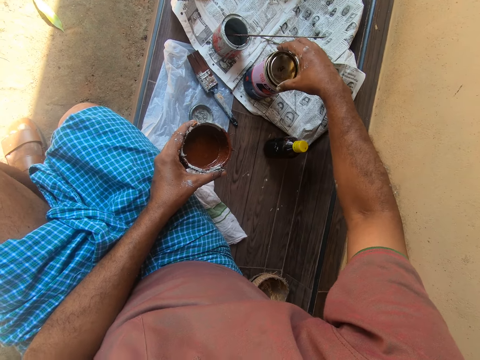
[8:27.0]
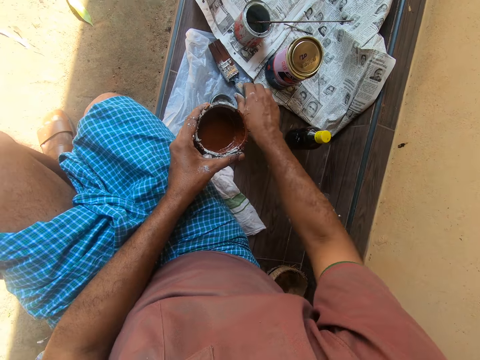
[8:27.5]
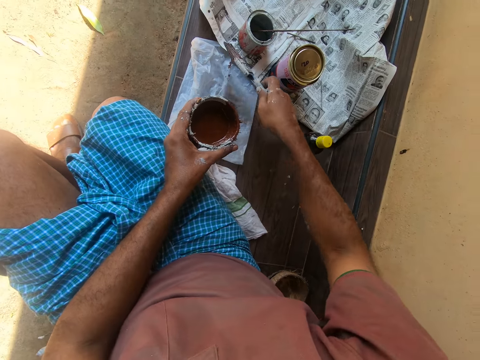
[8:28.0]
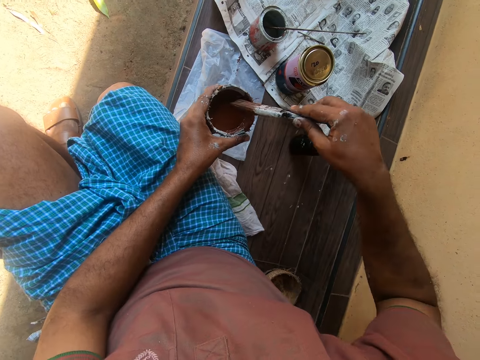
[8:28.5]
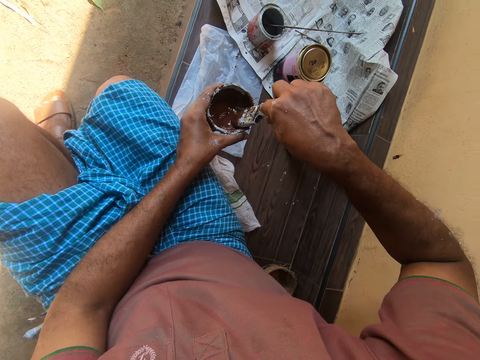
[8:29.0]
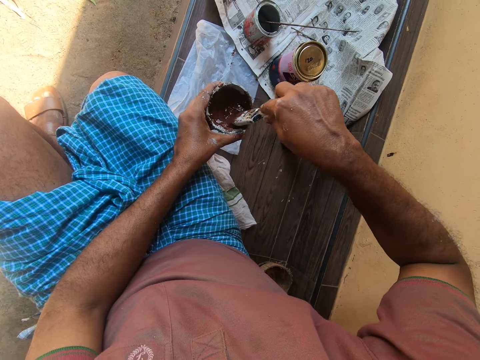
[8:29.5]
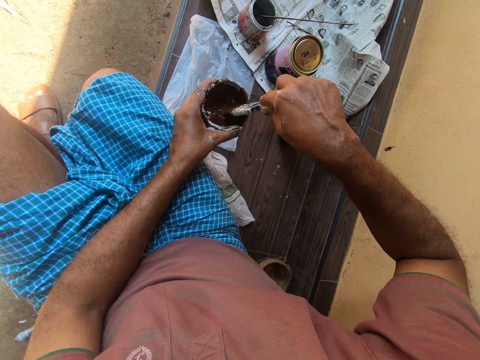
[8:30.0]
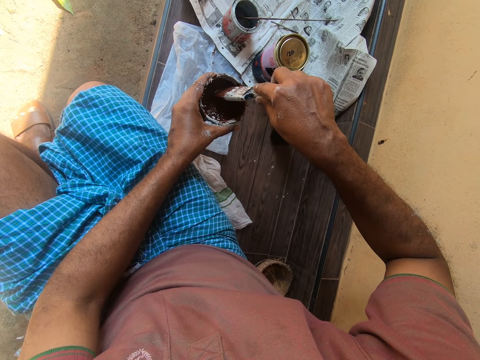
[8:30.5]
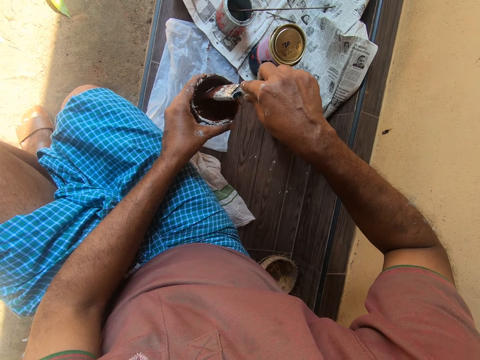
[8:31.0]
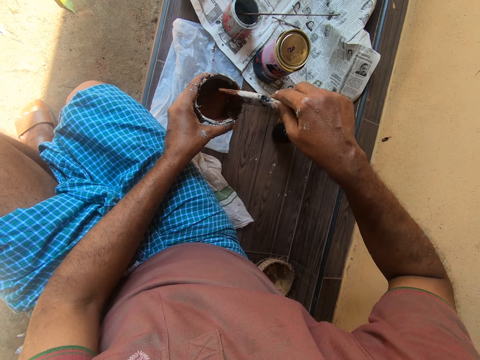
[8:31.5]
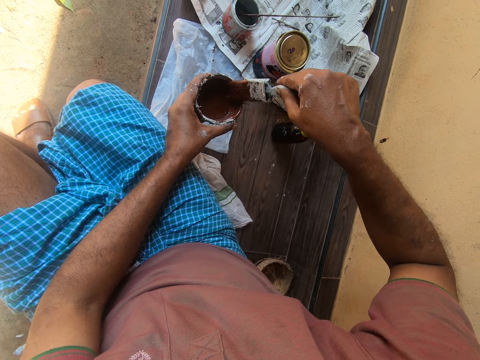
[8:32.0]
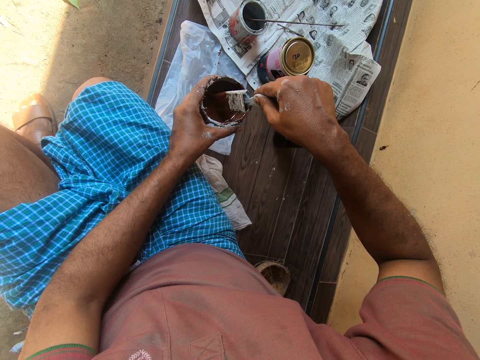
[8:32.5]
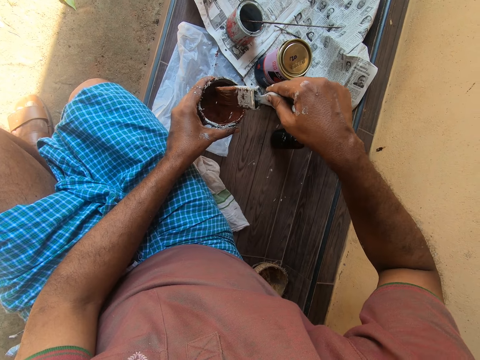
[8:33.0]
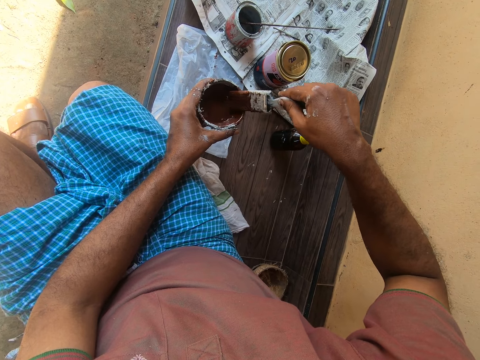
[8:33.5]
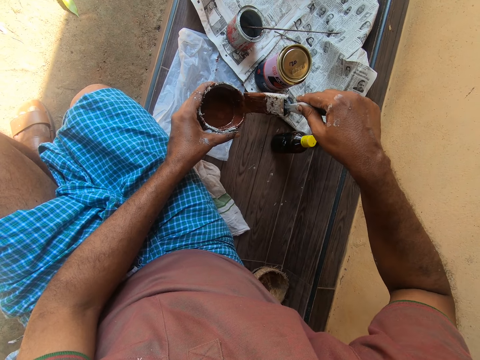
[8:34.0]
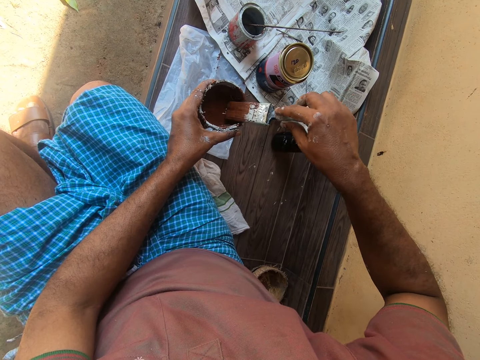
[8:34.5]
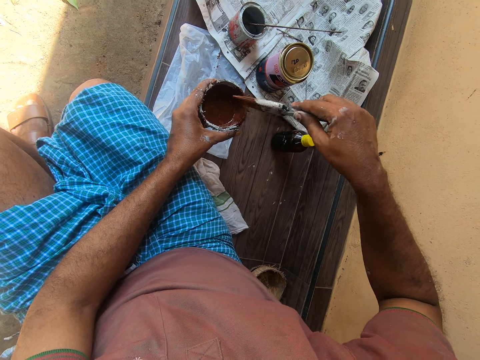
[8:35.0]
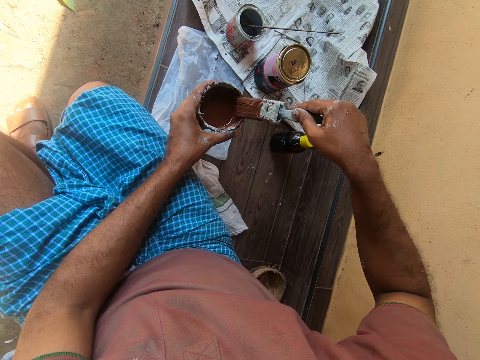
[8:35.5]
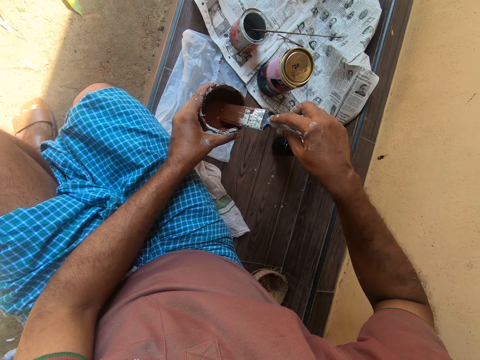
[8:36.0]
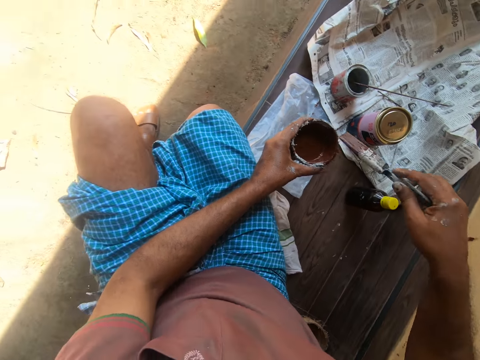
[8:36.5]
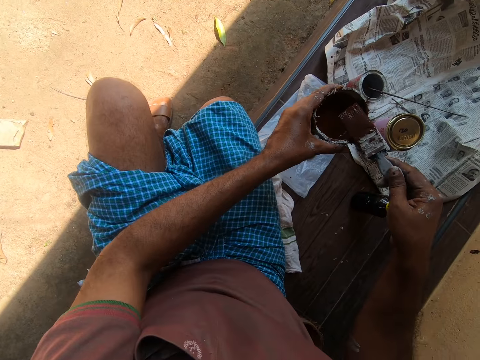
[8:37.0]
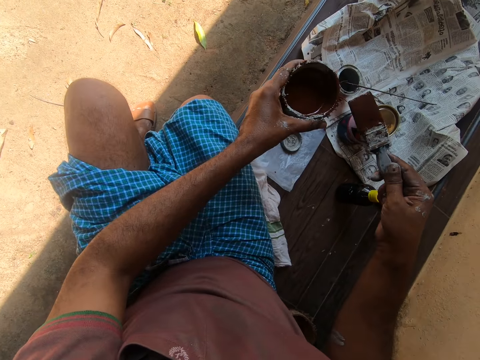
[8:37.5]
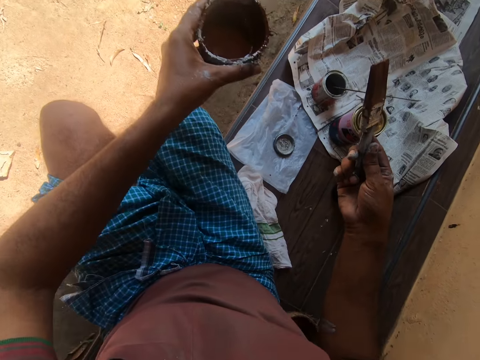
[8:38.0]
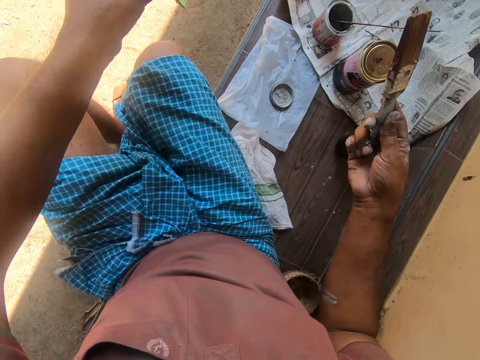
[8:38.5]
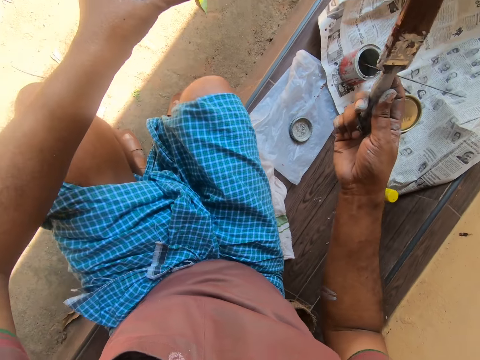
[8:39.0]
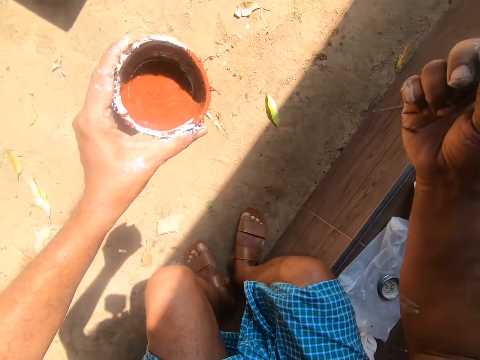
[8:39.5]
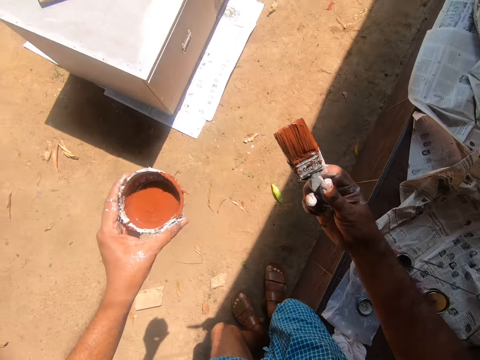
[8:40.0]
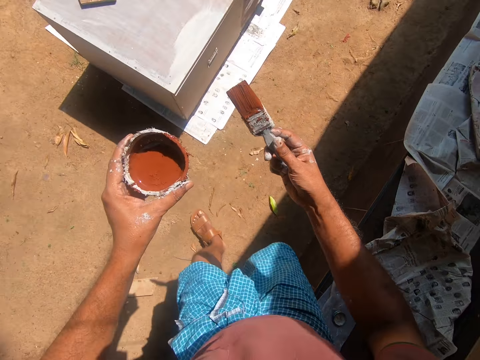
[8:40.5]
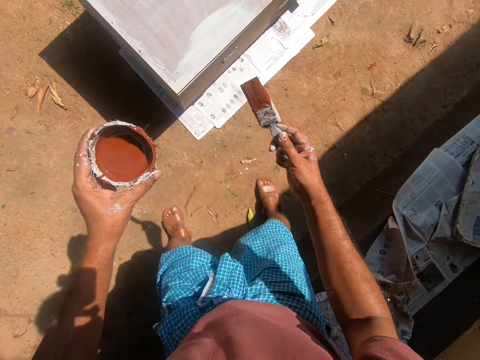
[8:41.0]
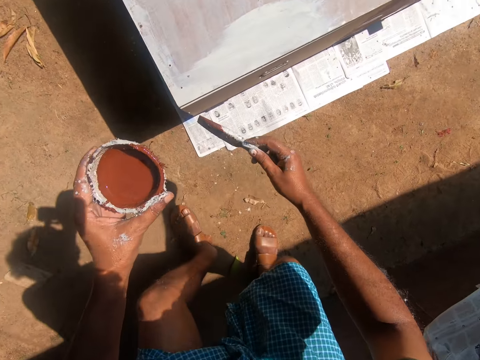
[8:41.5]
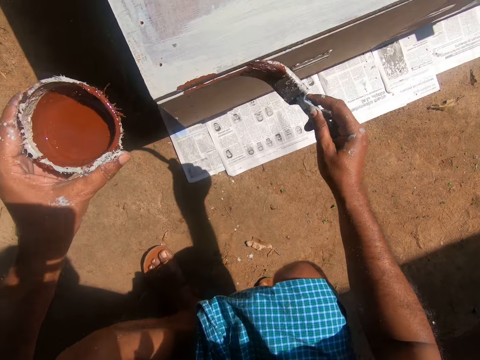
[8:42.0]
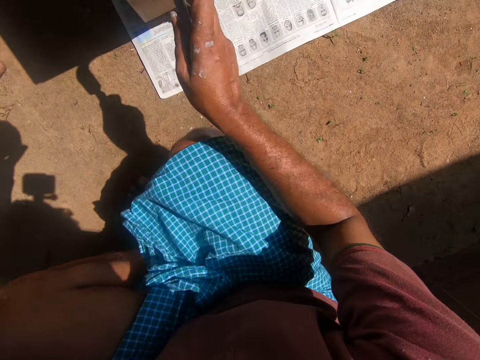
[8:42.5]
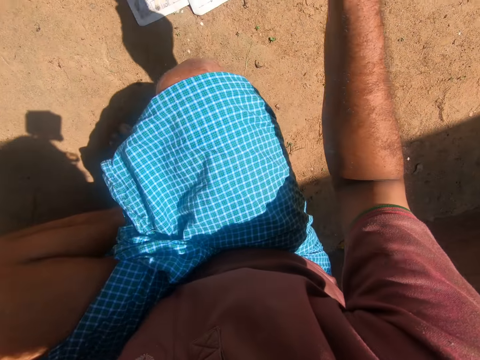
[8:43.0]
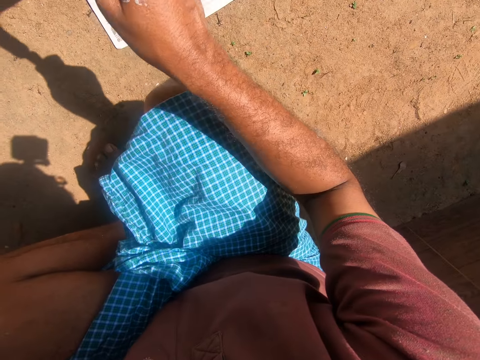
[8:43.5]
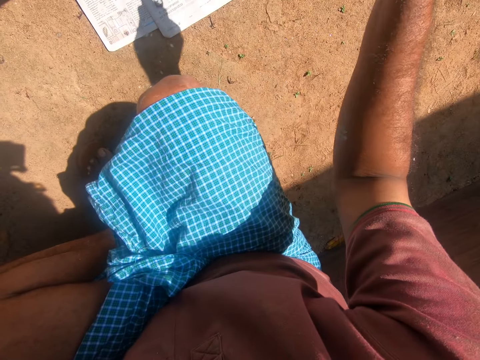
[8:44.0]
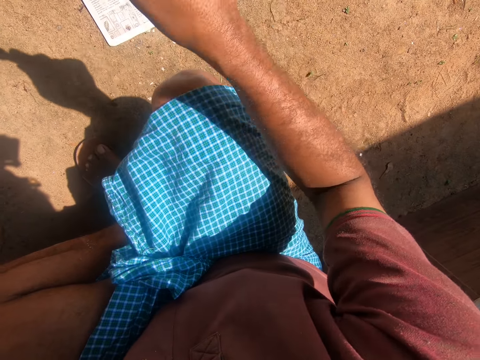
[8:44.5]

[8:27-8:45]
The camera wearer puts the lid on the can of paint with his right hand. He swings his hand. He picks up the paint brush from the bench with his right hand. He stirs the paint in the painting bowl or paint can with the paint brush. He removes excess paint on the brush with the edge of the painting bowl. He turns the paint brush. He wipes the paint brush on the paint can. He lifts the paint can and swings his hand. He stands up from the tiled step. He walks on the ground. He bends down towards the cupboard. He paints the face of the other drawer with the paint brush.

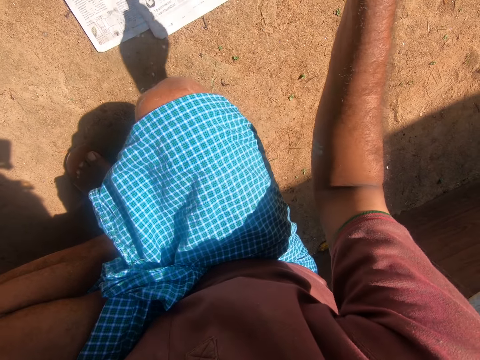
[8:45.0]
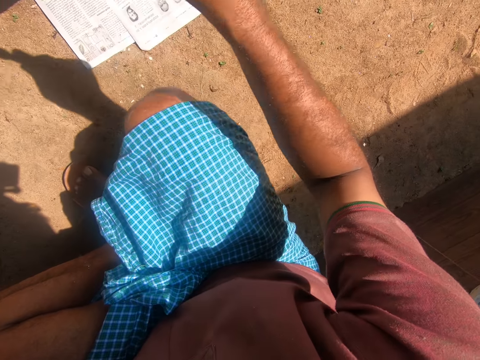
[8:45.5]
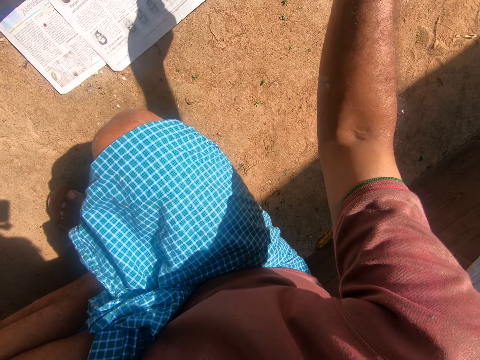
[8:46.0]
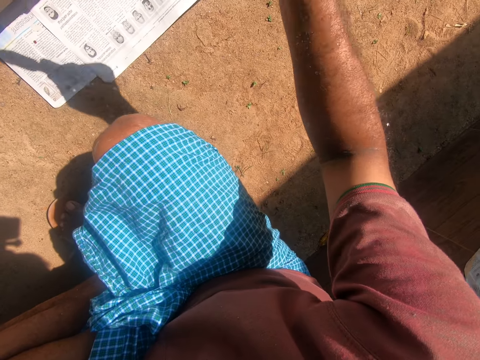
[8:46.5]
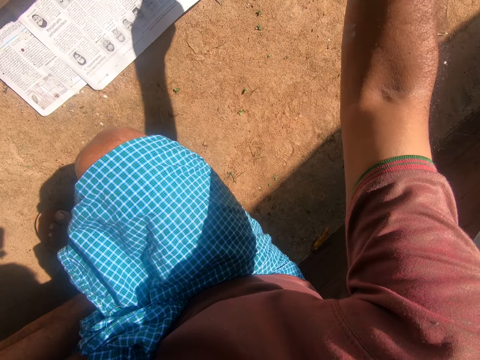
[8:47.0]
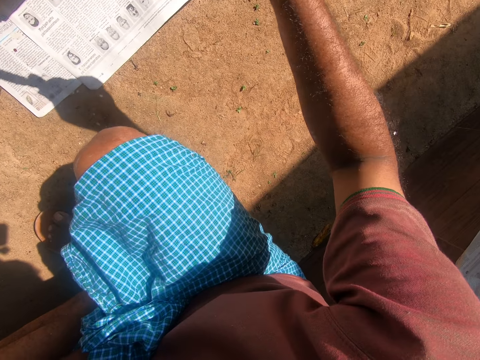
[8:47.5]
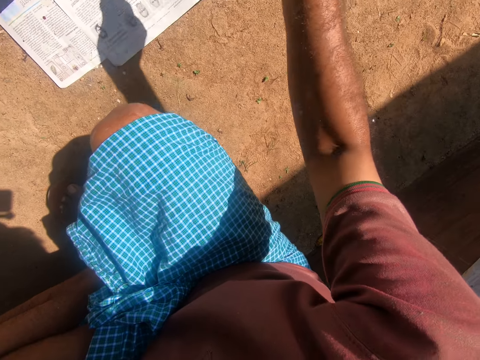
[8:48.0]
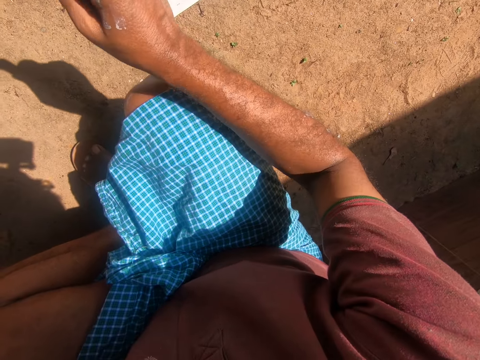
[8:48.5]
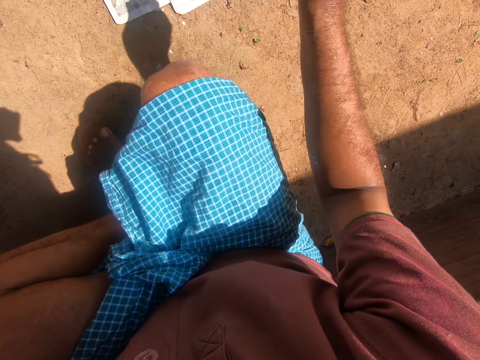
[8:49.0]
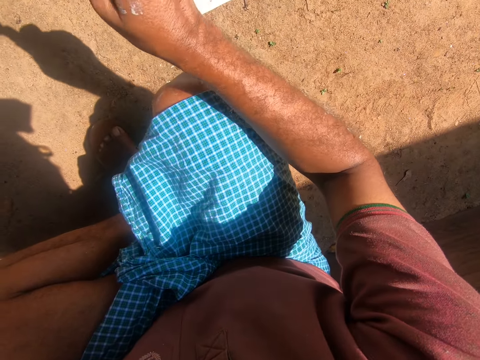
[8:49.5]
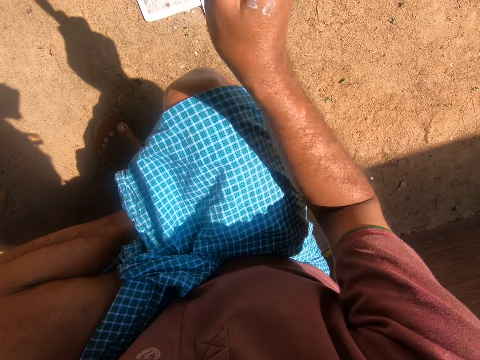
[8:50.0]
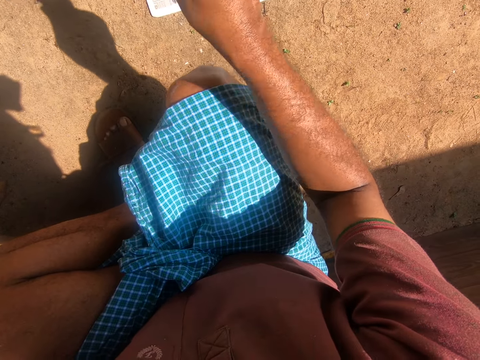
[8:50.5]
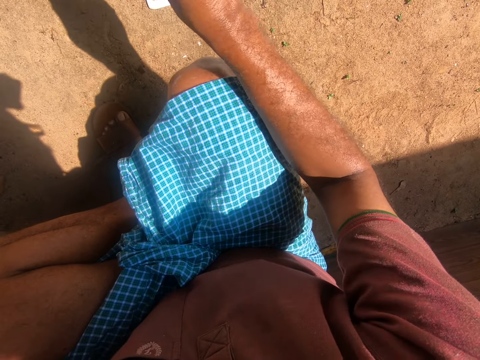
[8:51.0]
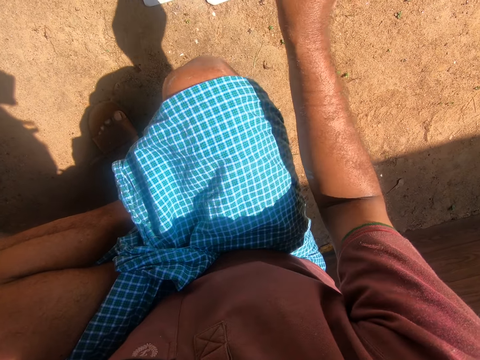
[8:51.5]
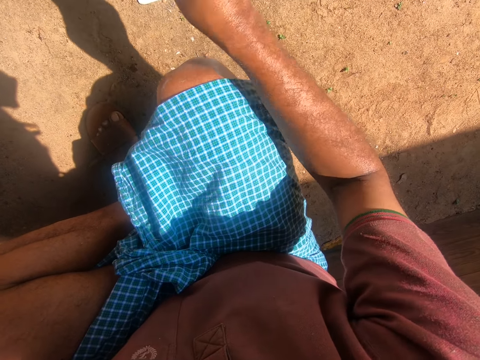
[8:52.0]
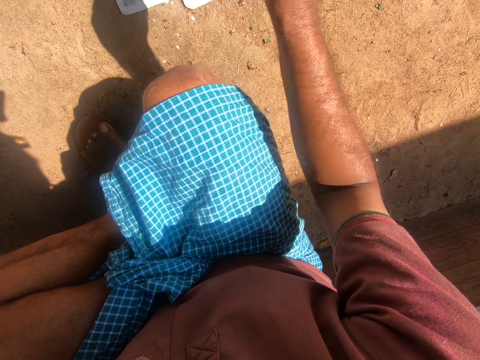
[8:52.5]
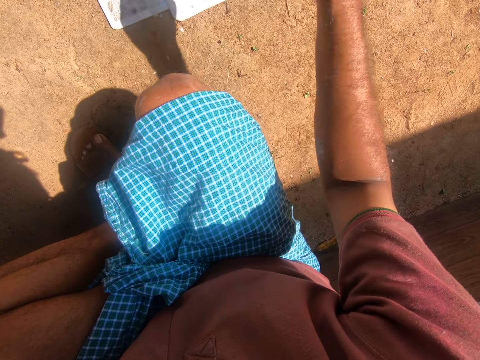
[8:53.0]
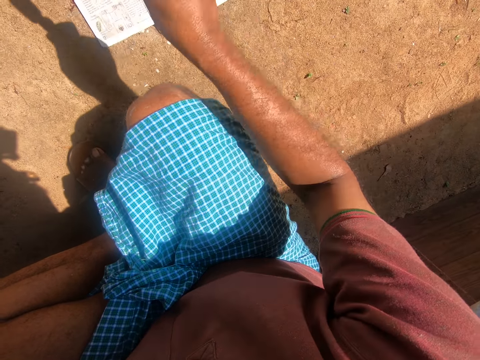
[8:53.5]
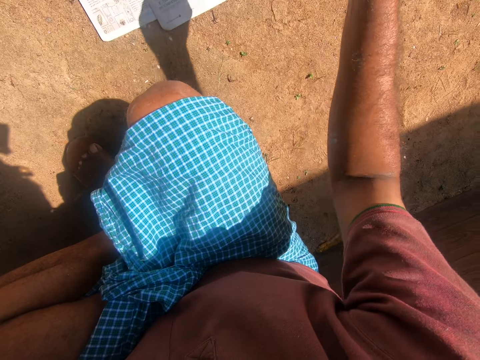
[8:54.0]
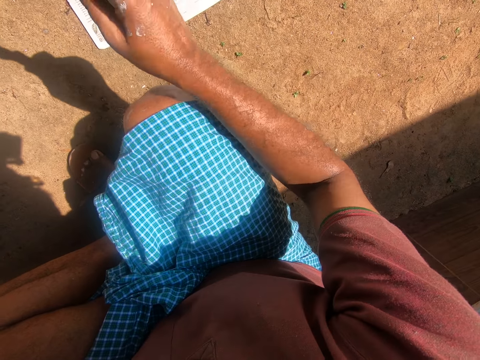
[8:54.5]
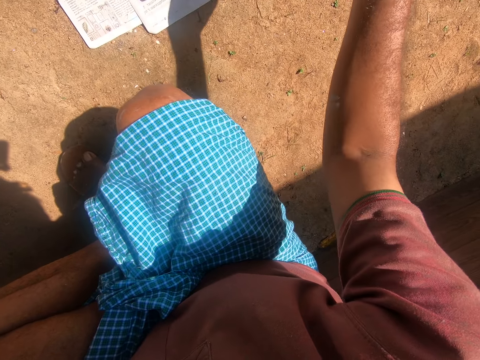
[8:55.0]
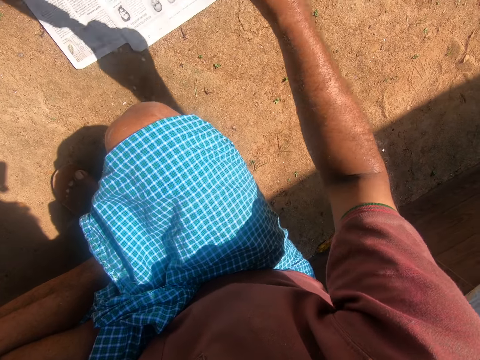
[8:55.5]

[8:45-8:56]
The camera wearer paints the face of the first drawer with the paint brush. They paint the face of the other drawer with the paint brush.
